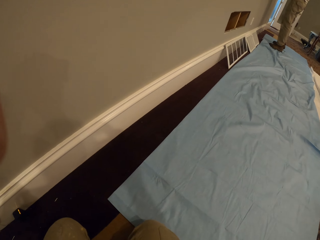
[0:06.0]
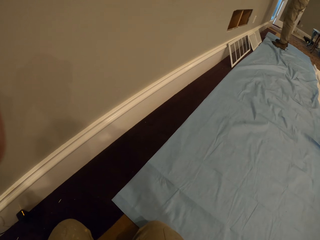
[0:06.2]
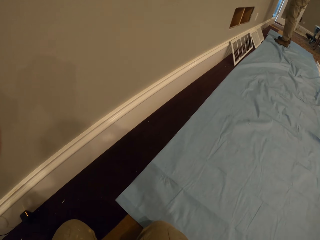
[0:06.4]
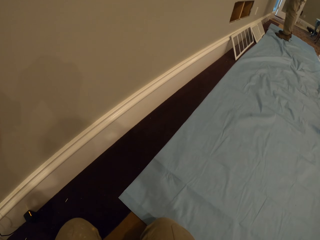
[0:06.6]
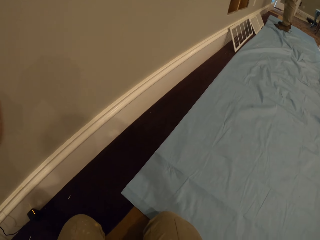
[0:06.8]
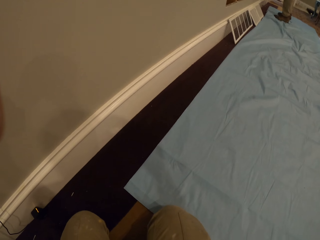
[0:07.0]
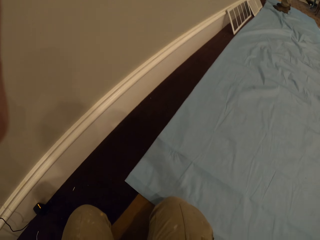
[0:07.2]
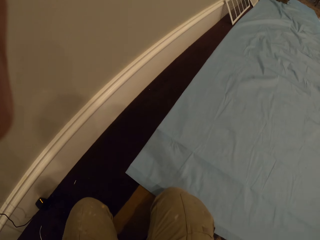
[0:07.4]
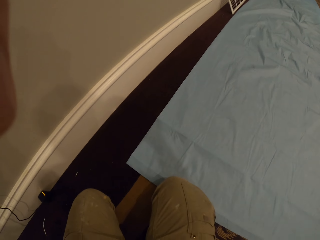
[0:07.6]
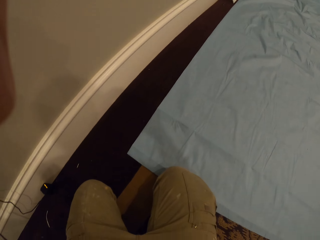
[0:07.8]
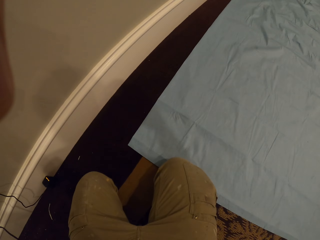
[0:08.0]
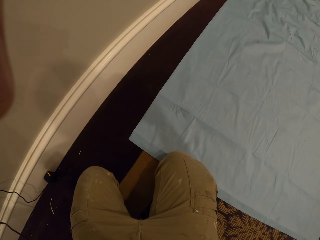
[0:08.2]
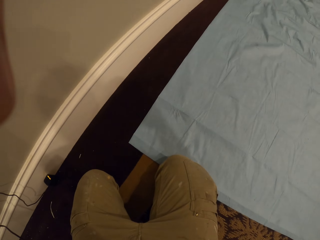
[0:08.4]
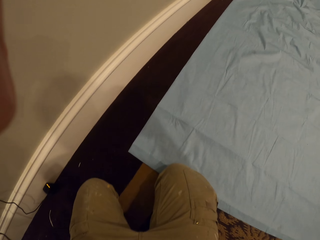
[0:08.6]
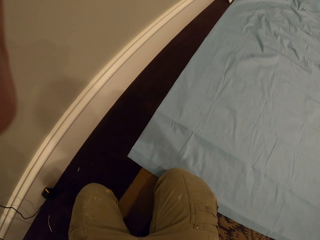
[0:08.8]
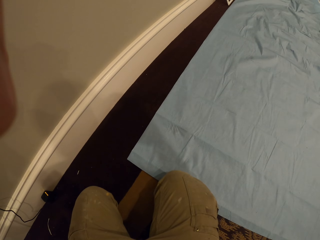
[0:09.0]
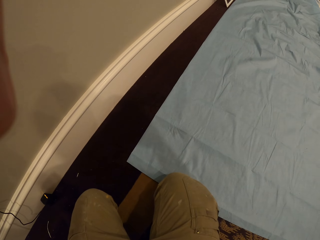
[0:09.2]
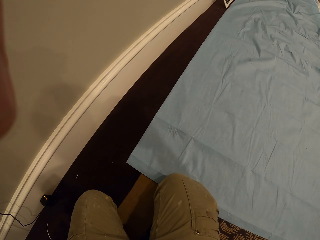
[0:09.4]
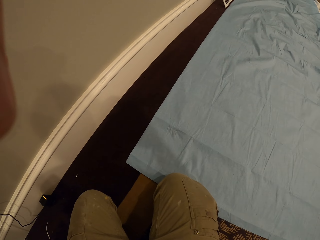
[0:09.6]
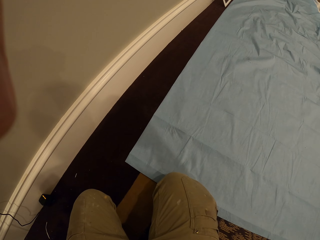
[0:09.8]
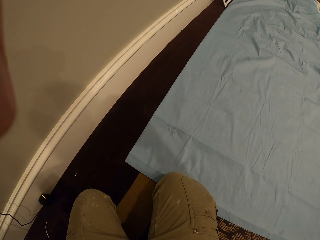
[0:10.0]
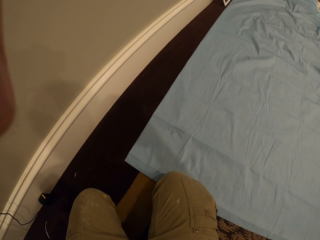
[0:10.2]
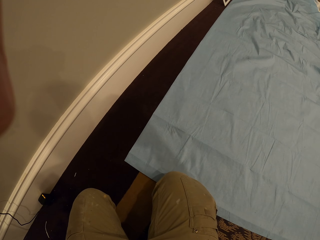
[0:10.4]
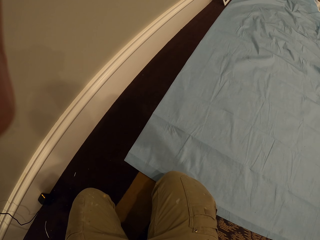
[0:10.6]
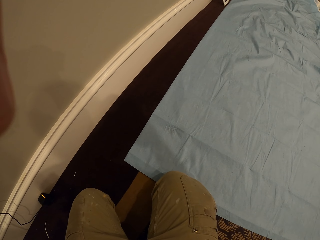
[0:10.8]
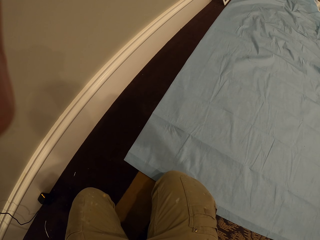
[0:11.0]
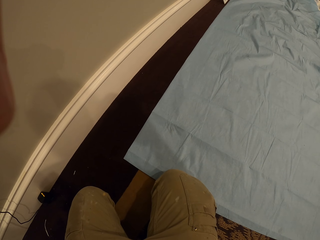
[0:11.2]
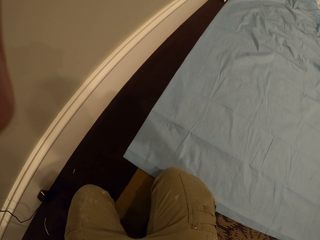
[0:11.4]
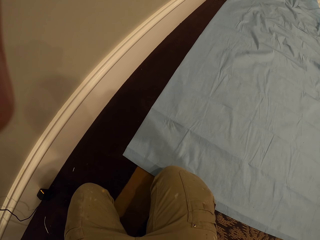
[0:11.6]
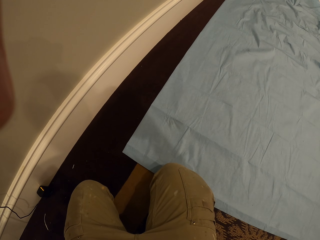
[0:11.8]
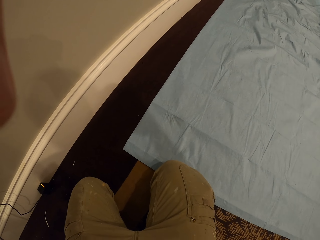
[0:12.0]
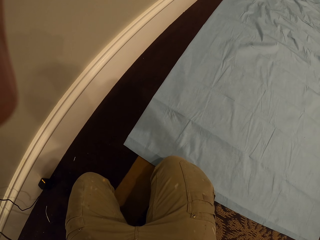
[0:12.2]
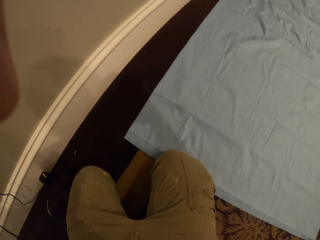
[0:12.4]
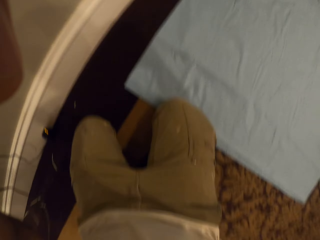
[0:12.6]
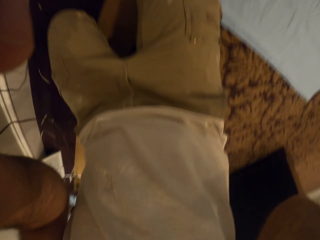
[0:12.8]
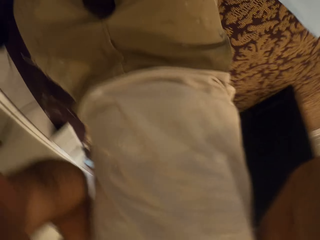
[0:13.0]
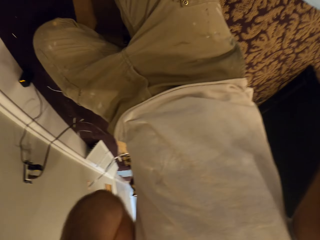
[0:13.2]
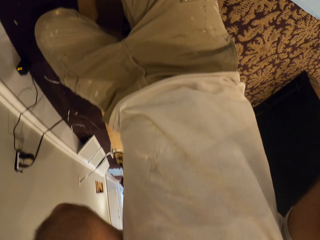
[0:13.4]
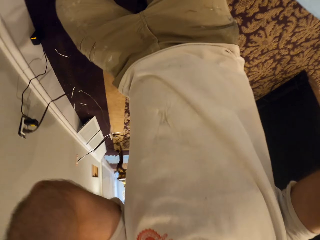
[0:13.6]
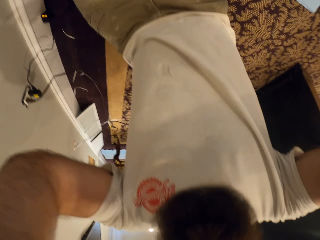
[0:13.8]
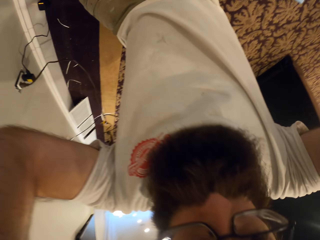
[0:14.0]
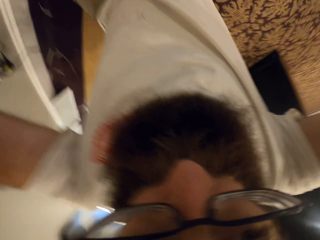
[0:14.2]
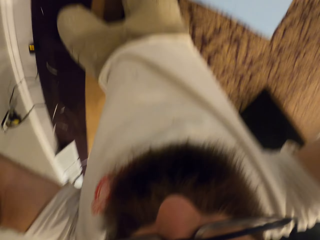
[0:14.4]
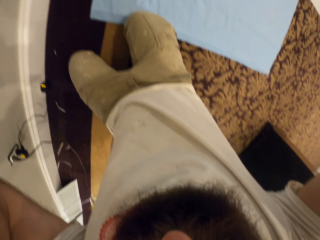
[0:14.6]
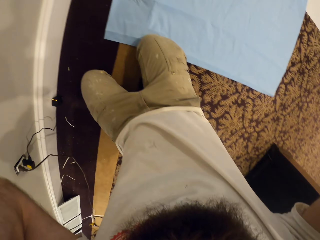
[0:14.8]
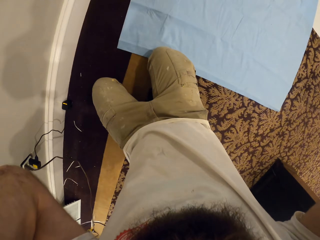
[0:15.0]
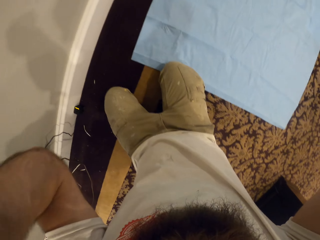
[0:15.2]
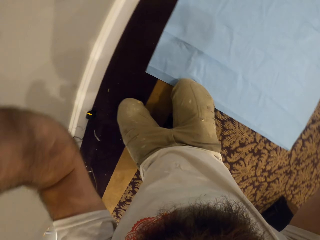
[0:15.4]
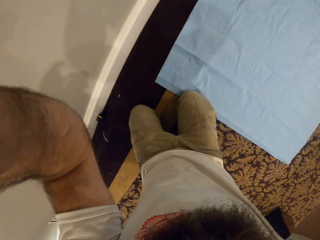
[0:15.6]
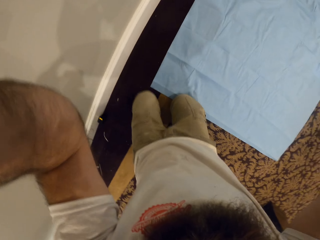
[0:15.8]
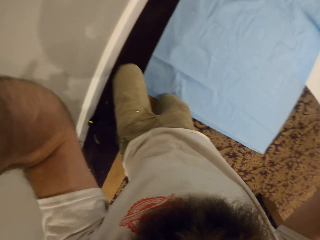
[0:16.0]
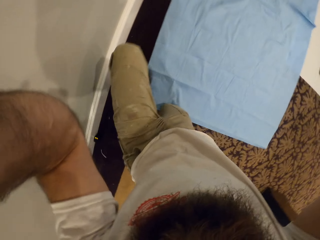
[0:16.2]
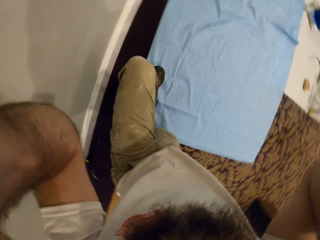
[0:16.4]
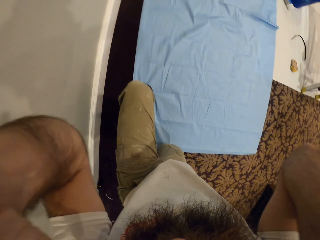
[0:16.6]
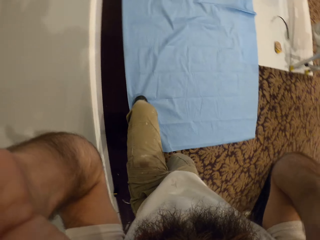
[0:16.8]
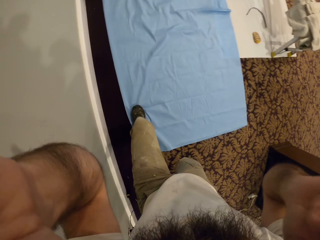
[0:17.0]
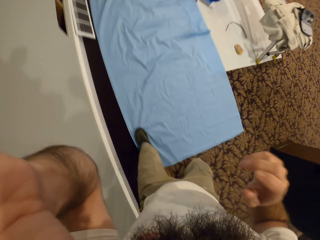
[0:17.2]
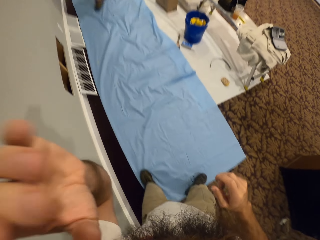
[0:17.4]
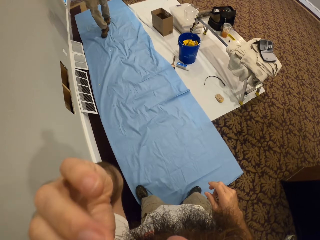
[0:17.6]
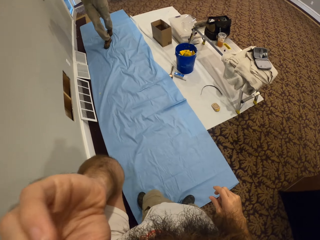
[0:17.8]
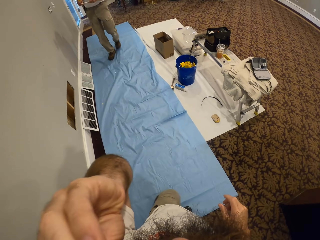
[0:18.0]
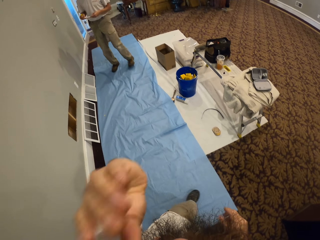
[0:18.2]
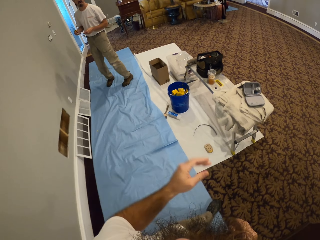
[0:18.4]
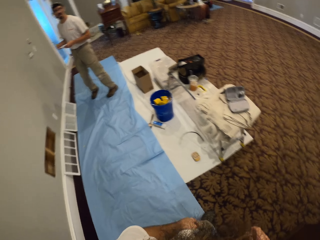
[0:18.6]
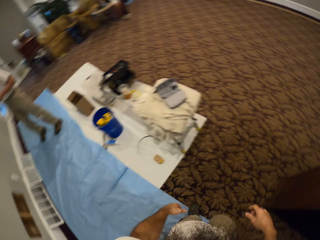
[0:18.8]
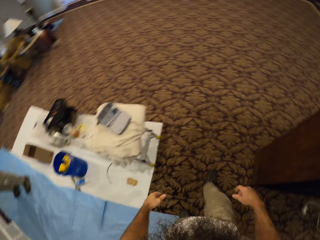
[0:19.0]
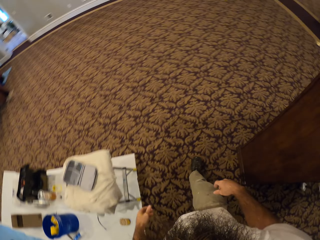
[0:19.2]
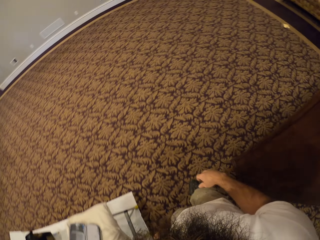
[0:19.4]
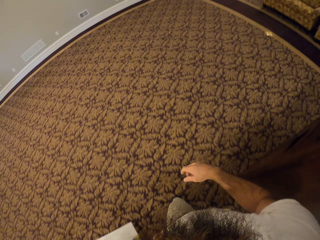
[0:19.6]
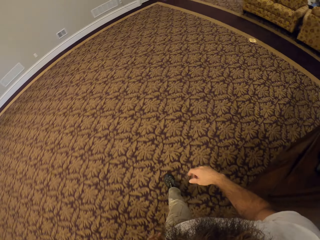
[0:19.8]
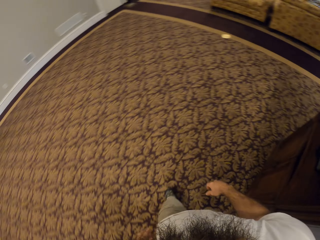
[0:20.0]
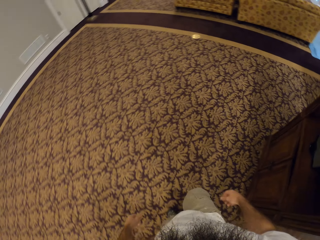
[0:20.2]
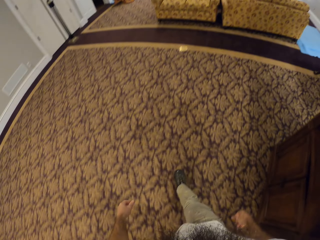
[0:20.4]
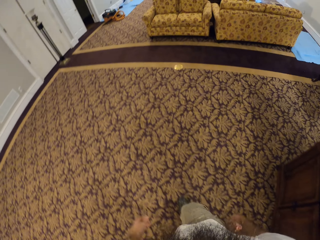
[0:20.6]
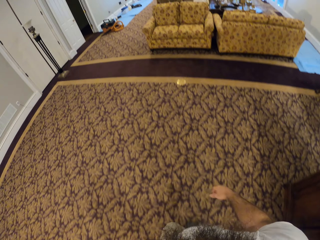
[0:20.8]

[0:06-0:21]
The camera wearer looks around. He adjusts the camera. He stands up. He adjusts a pair of glasses on his face with his left hand. He walks towards the roller and walks to a corner.

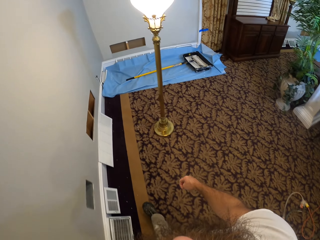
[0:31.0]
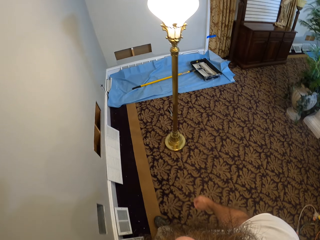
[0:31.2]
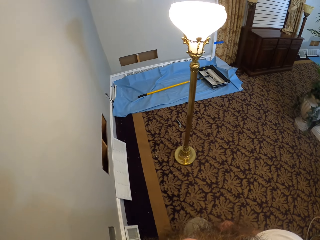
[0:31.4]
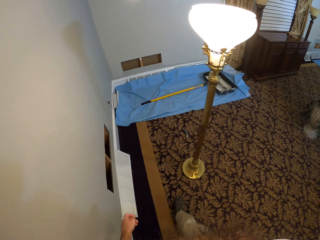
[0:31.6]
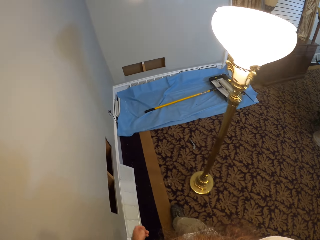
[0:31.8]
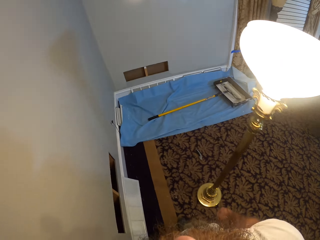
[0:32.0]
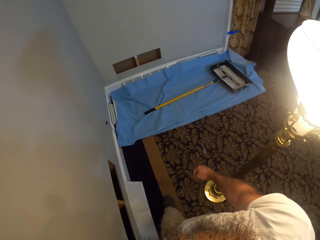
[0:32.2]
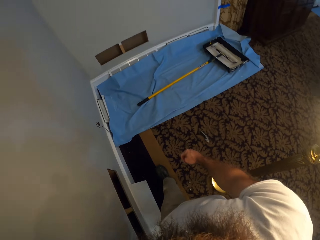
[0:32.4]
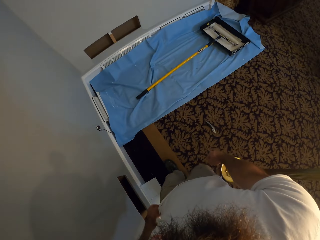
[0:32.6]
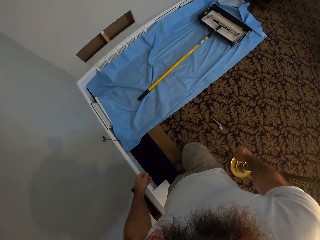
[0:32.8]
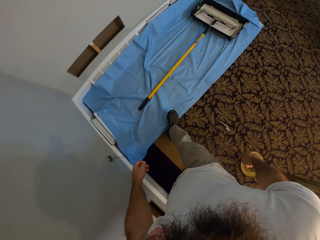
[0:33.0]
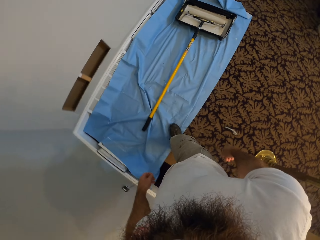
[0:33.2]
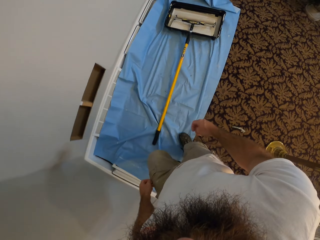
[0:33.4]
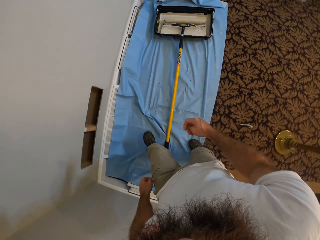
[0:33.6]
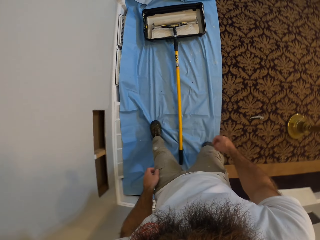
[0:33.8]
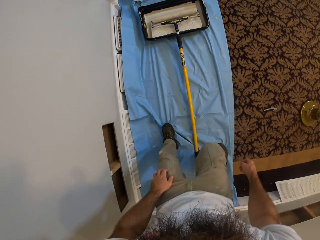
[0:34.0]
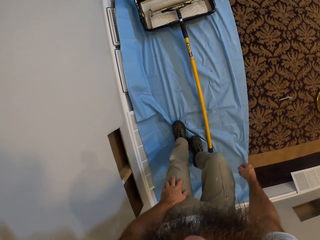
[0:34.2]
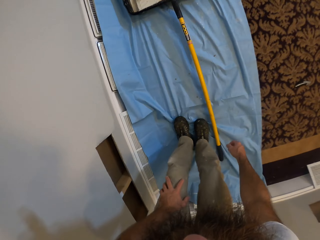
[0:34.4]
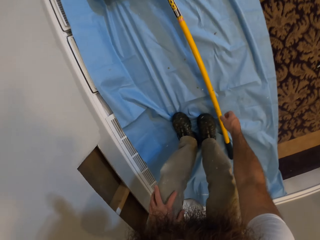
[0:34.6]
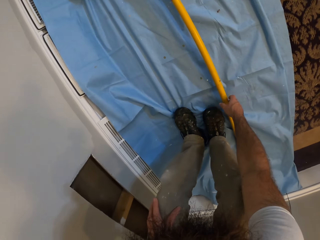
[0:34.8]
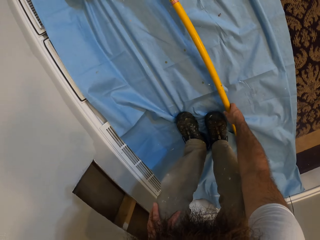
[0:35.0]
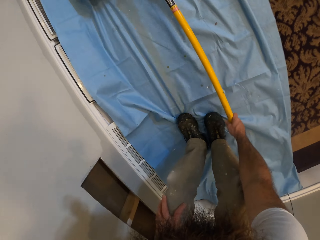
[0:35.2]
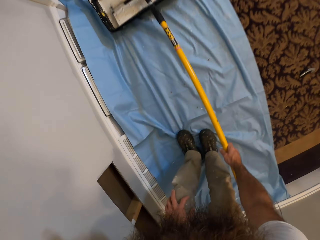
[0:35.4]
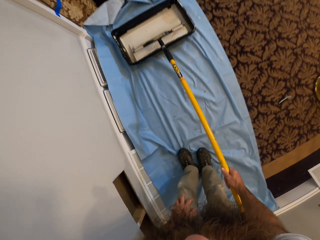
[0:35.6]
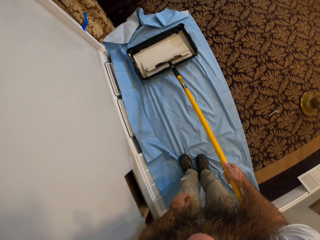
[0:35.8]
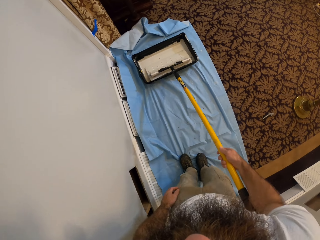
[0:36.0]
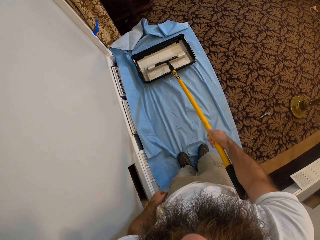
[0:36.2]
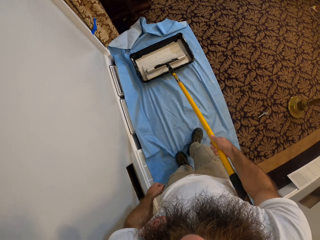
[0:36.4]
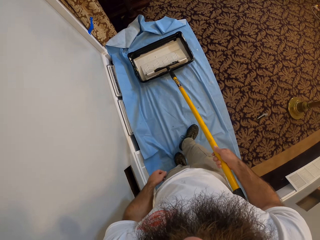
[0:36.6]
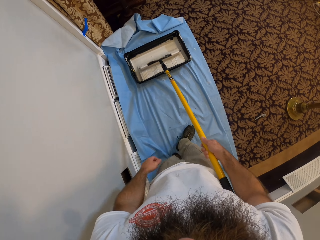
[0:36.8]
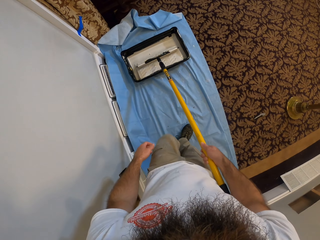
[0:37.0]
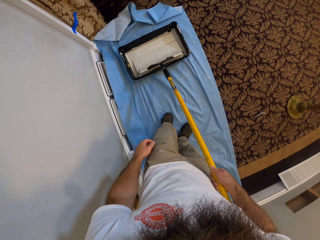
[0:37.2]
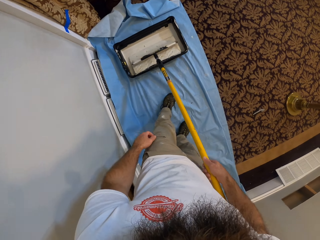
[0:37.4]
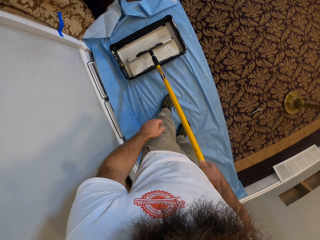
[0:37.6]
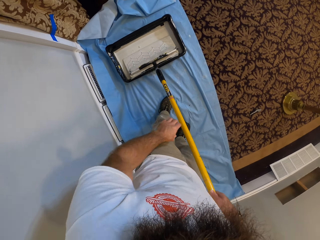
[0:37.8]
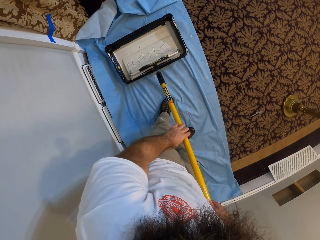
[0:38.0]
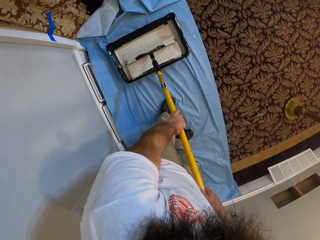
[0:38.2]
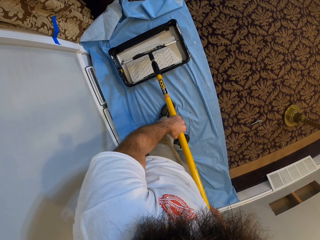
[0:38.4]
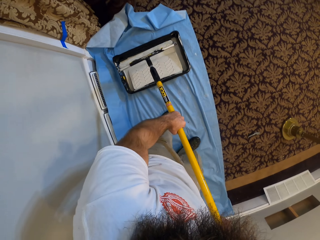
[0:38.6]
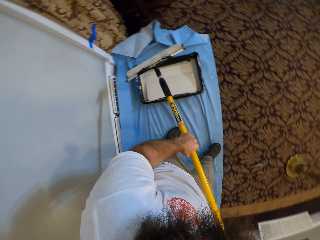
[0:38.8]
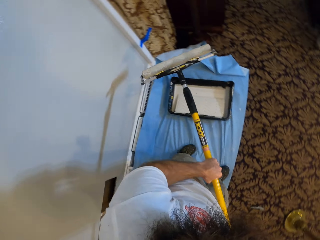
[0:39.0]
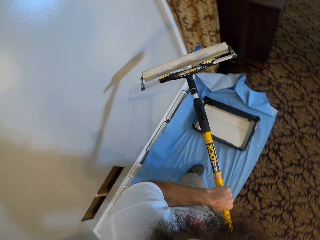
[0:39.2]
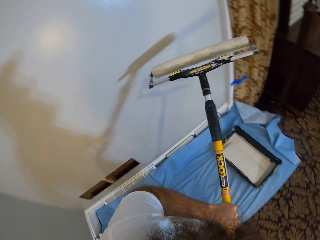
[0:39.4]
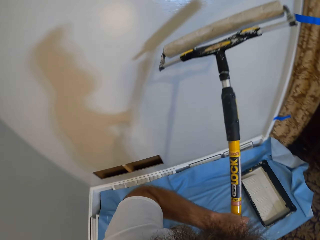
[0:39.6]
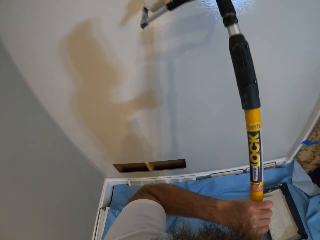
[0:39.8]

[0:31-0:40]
The camera wearer bends down. He picks up a paint roller from a paint bowl on the floor with his right hand. He soaks the paint roller in his right hand with paint from the paint bowl. He rolls the roller into the paint. He carries the paint roller from the paint bowl with both hands. He holds the roller with both hands.
